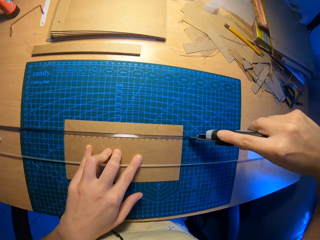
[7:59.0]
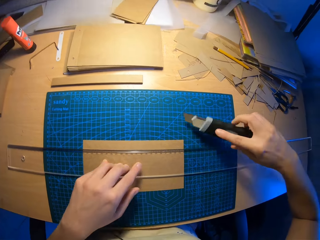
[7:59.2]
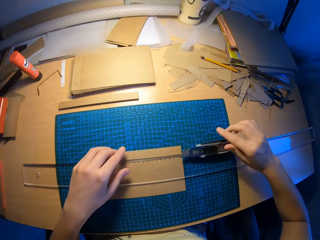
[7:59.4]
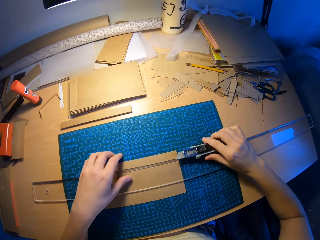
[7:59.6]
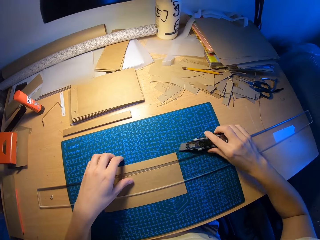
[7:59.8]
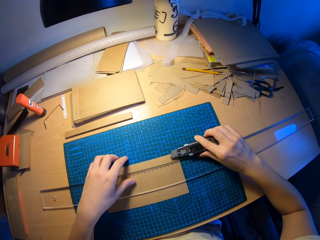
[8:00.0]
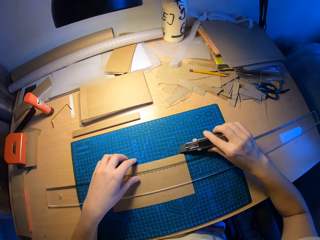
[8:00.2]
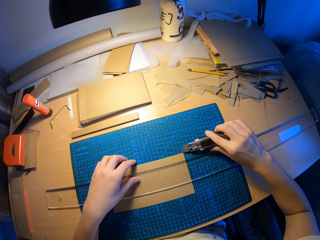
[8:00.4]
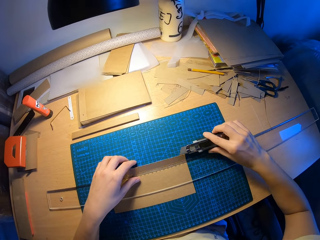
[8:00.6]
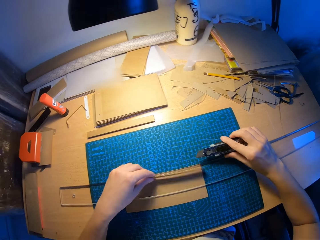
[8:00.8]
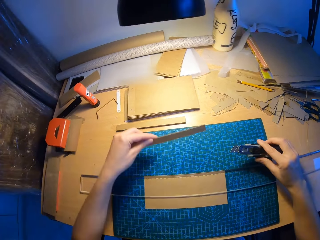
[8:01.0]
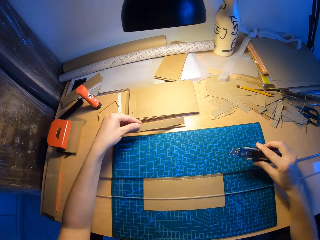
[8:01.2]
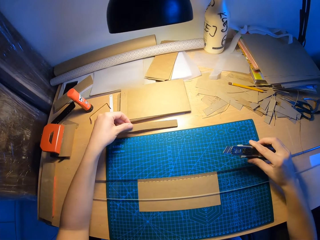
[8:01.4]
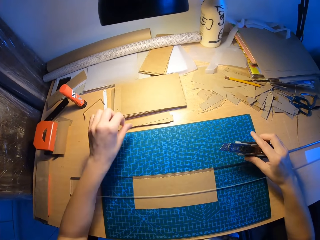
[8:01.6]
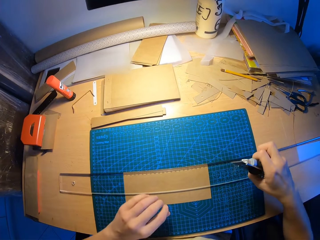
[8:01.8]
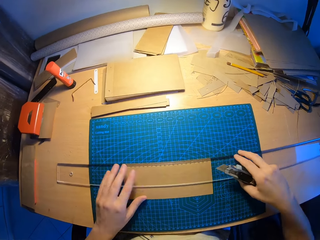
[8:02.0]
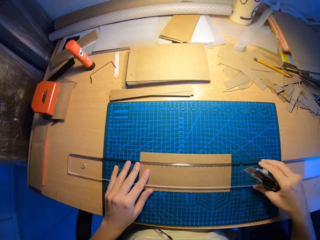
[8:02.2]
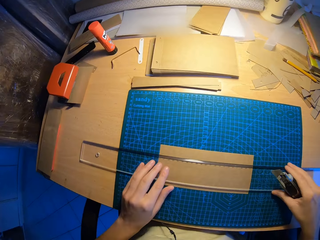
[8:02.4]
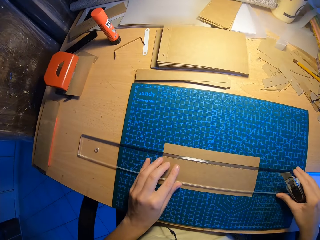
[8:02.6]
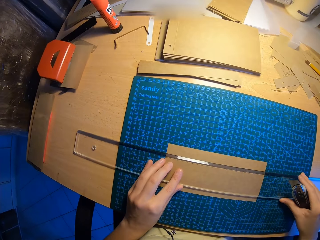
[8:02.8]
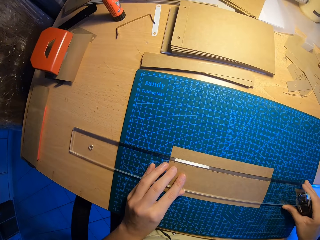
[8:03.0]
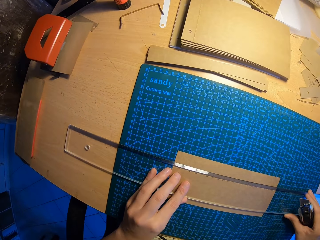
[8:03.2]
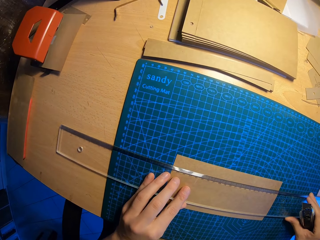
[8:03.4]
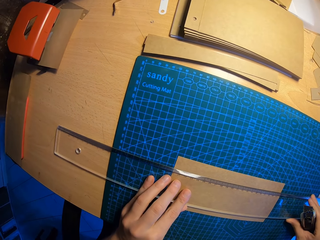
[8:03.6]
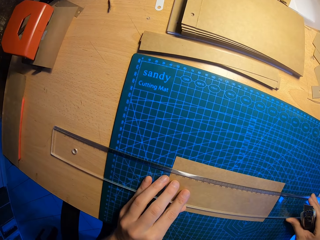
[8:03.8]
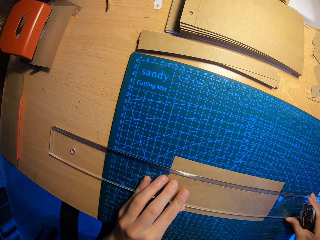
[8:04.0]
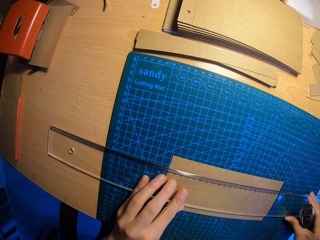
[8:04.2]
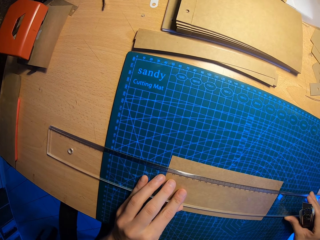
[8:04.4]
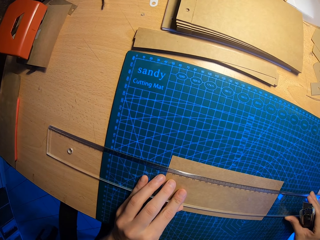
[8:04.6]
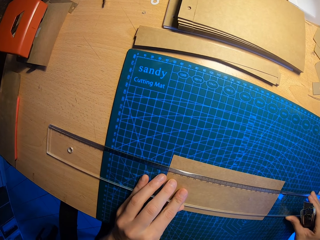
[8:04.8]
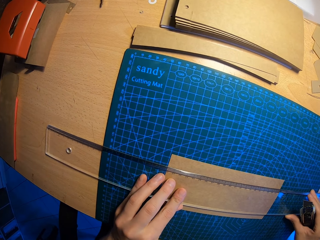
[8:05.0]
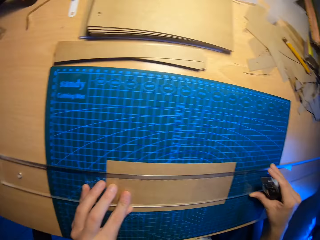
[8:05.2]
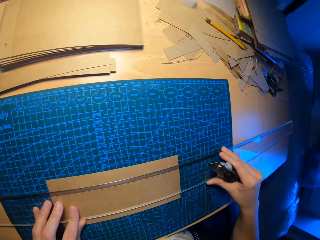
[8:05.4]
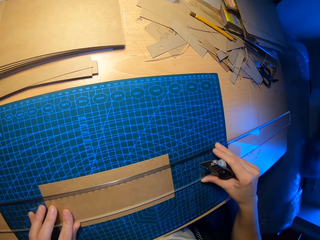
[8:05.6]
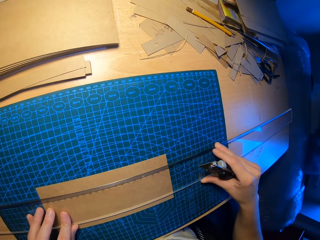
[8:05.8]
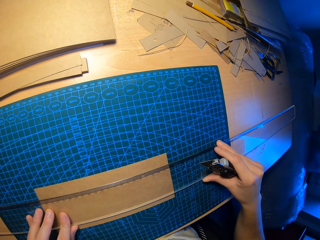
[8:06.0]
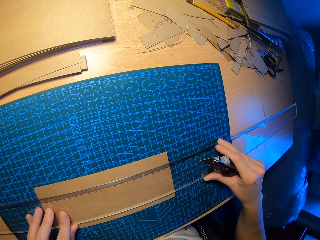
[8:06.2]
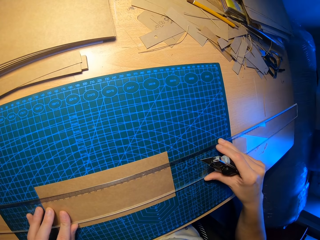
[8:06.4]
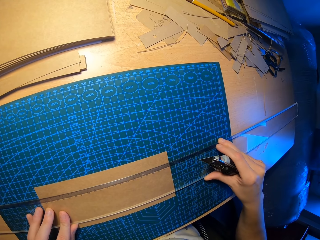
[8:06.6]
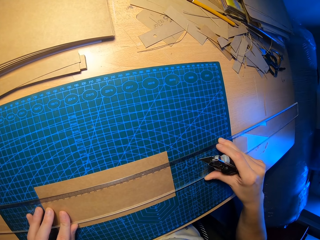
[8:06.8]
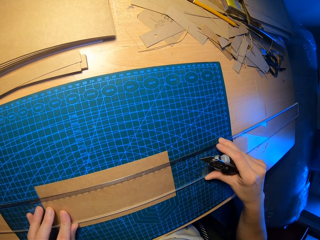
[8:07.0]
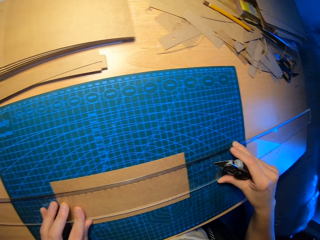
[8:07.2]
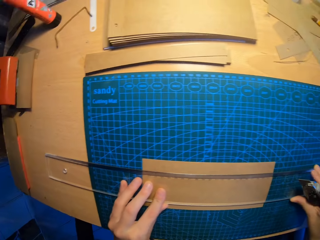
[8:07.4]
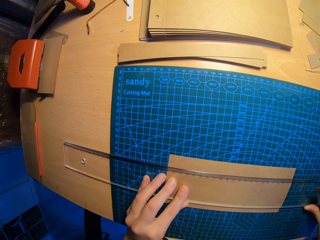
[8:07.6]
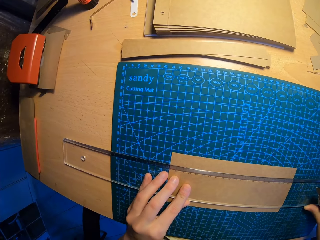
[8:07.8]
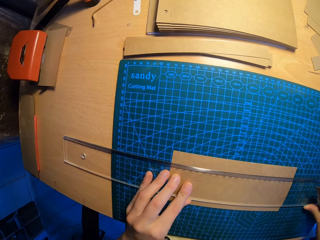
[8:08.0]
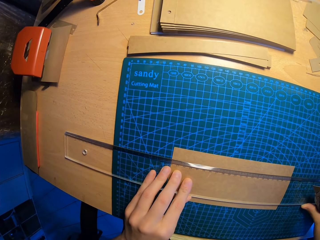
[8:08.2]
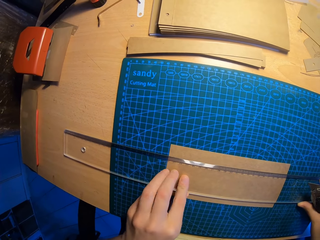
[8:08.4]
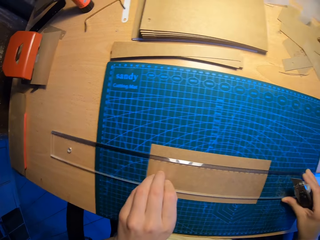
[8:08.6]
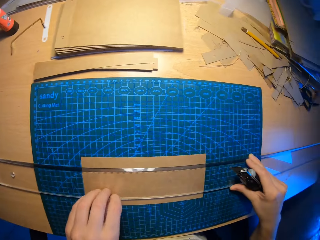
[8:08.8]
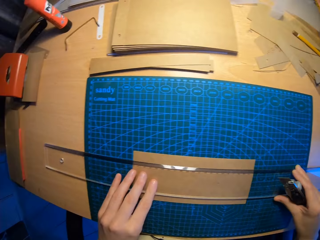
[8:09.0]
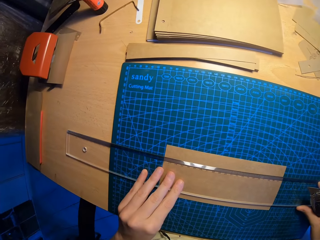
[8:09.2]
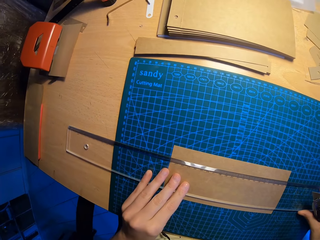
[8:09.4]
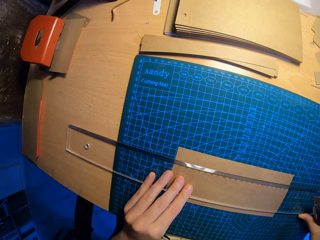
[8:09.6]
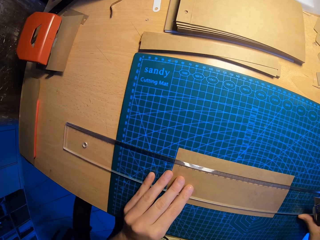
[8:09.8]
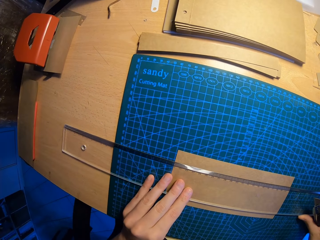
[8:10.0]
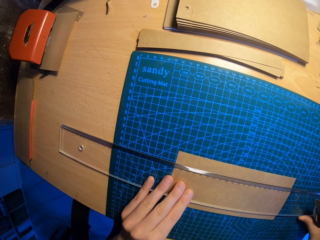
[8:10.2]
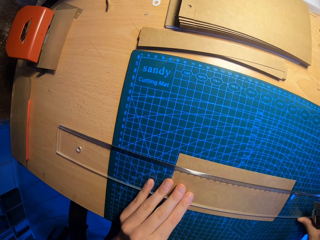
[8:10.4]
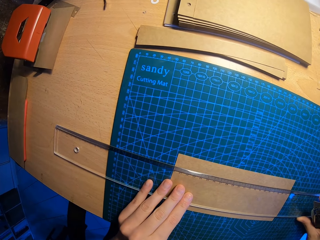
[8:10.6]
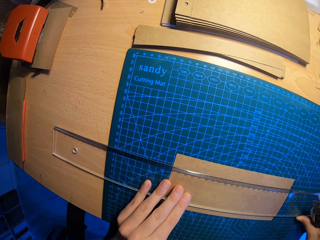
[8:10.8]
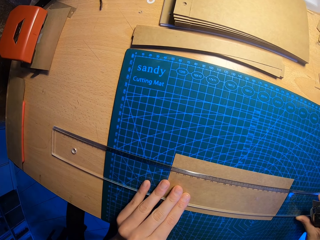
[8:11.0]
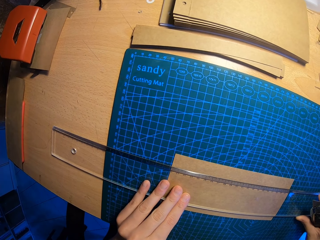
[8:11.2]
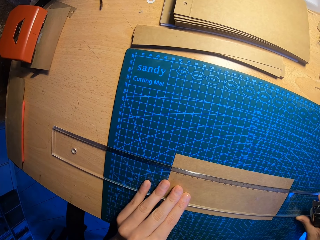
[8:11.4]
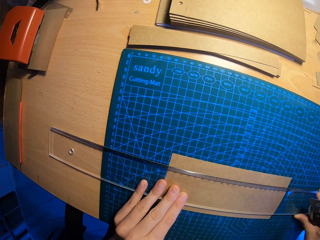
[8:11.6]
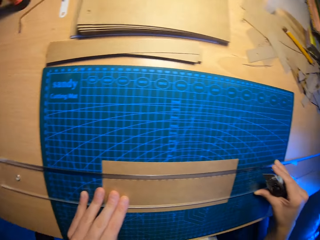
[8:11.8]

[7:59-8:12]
The camera wearer drops the draper on the table with his right hand. He aligns the piece of cardboard with other cardboards on the table with his left hand. He picks up a small paper and drops the paper. He adjusts the setsquare on the table with both hands. He holds a ruler. He measures the paper. He looks around.

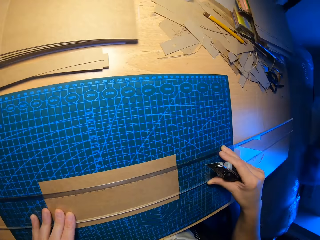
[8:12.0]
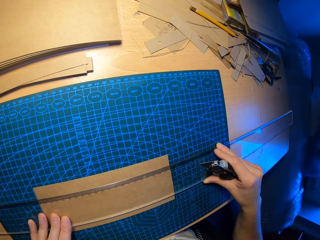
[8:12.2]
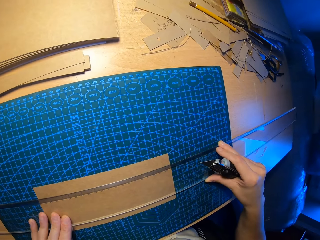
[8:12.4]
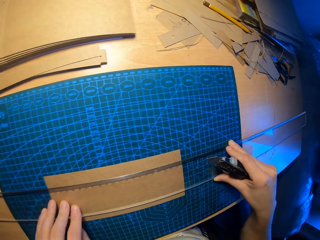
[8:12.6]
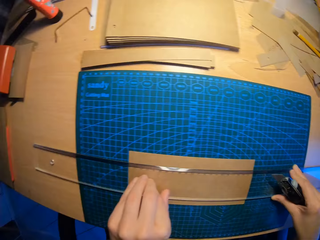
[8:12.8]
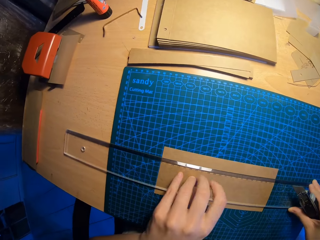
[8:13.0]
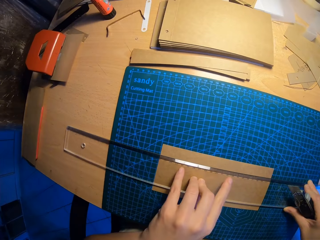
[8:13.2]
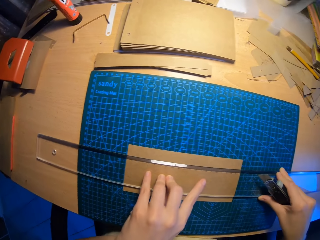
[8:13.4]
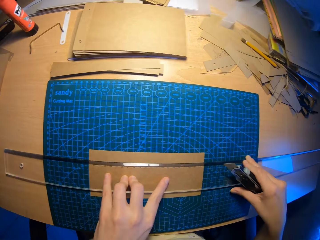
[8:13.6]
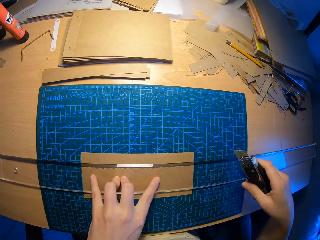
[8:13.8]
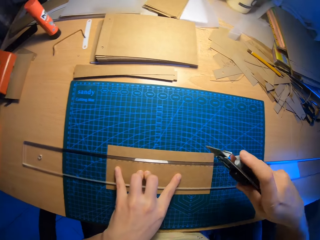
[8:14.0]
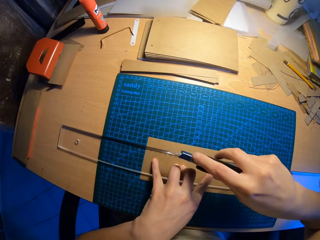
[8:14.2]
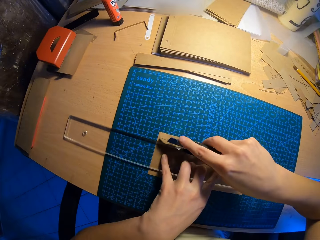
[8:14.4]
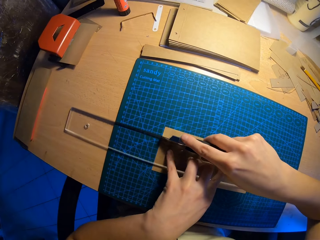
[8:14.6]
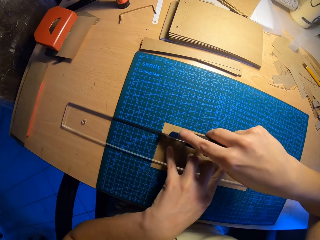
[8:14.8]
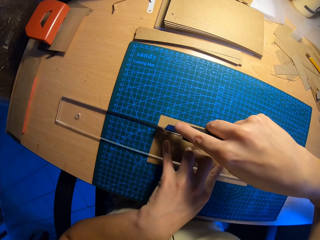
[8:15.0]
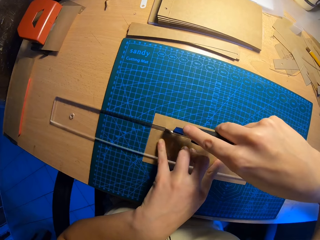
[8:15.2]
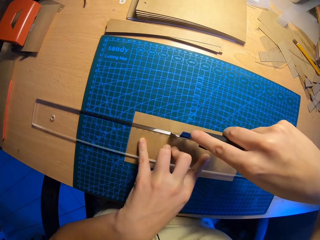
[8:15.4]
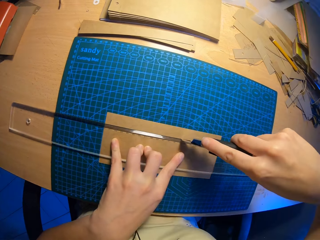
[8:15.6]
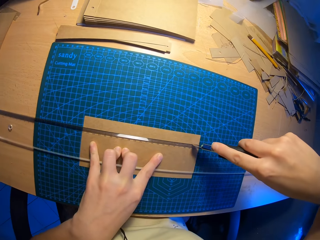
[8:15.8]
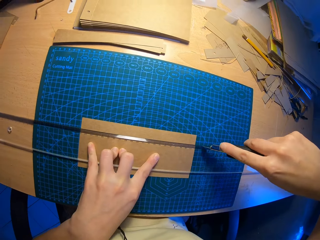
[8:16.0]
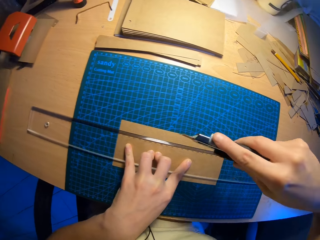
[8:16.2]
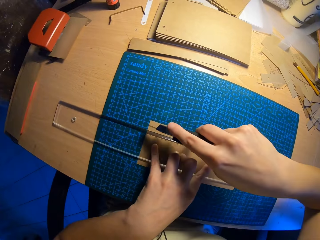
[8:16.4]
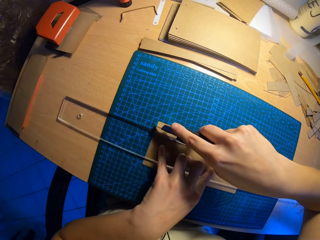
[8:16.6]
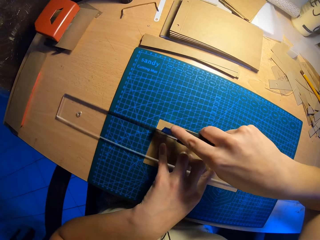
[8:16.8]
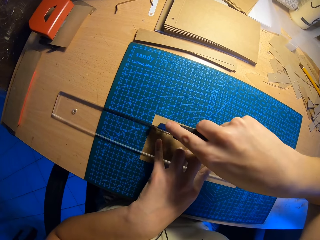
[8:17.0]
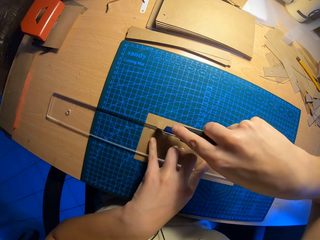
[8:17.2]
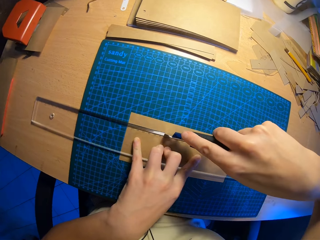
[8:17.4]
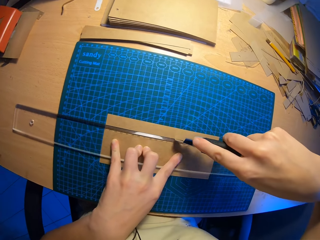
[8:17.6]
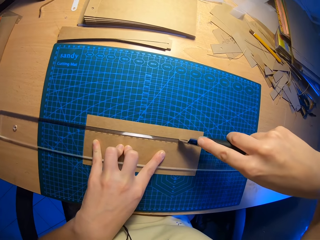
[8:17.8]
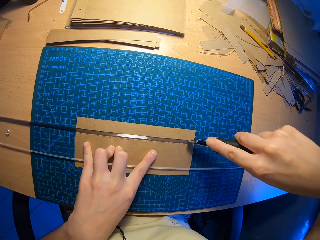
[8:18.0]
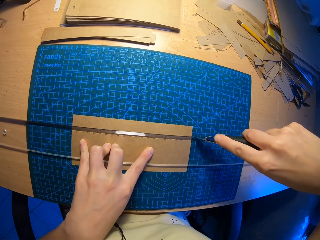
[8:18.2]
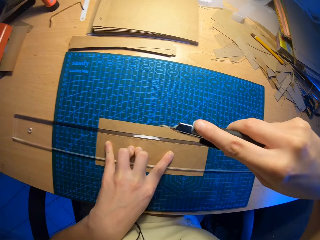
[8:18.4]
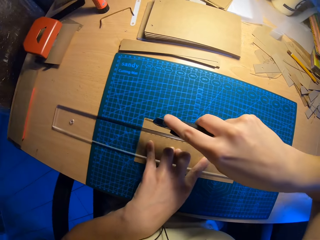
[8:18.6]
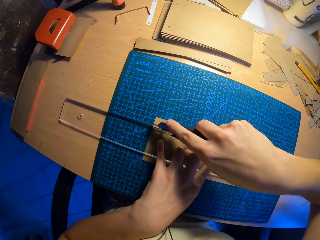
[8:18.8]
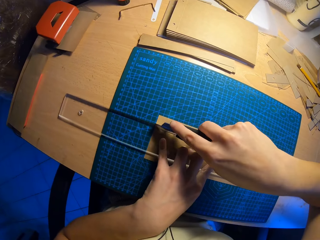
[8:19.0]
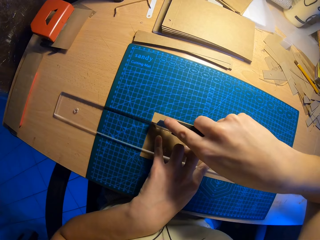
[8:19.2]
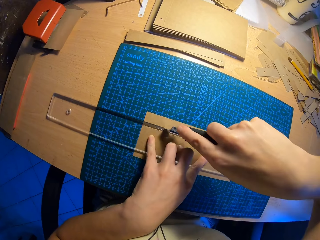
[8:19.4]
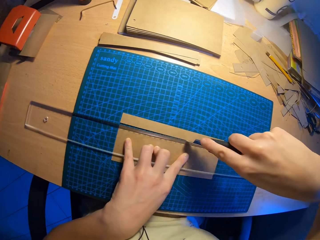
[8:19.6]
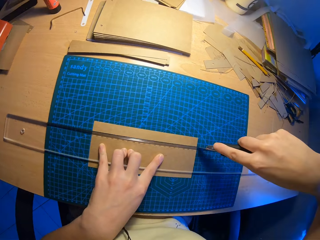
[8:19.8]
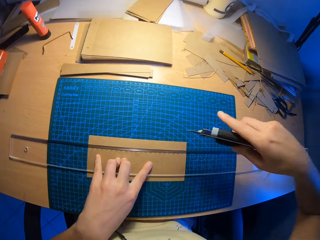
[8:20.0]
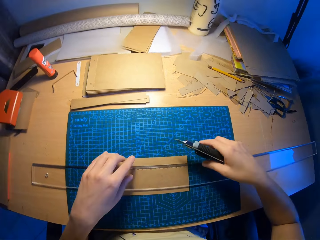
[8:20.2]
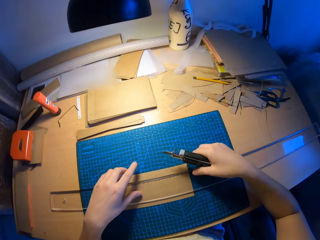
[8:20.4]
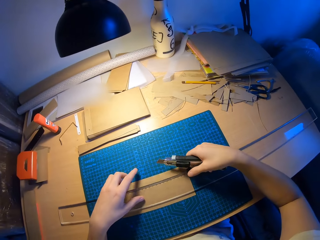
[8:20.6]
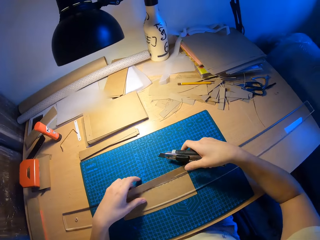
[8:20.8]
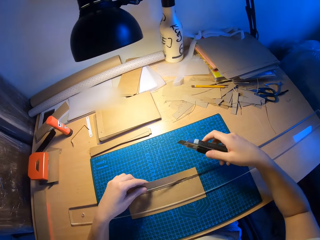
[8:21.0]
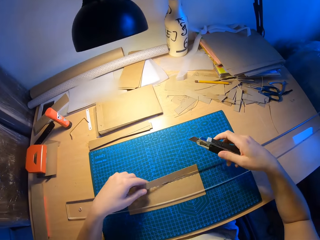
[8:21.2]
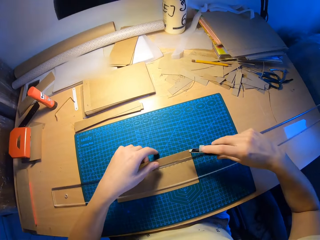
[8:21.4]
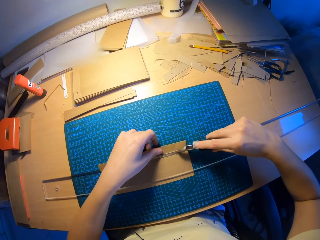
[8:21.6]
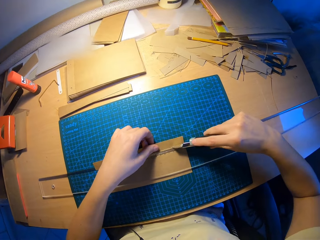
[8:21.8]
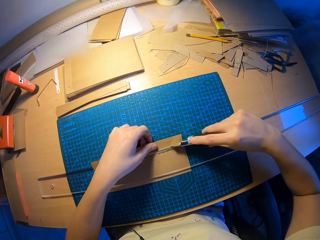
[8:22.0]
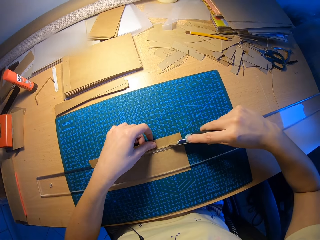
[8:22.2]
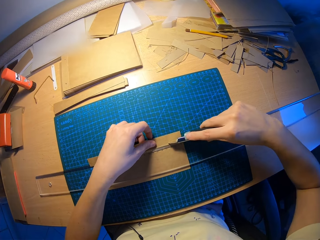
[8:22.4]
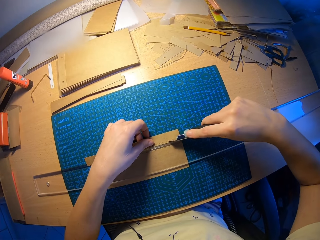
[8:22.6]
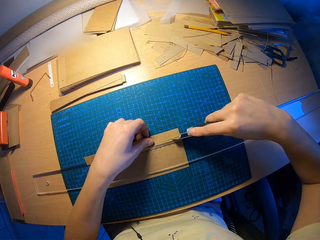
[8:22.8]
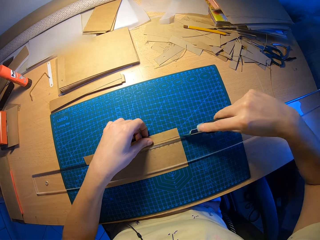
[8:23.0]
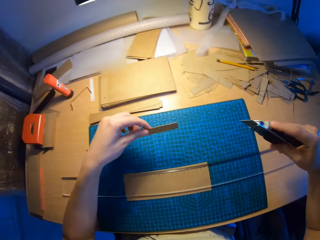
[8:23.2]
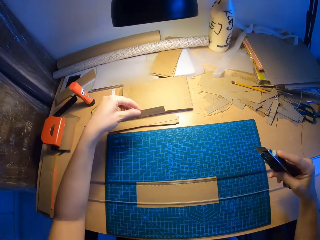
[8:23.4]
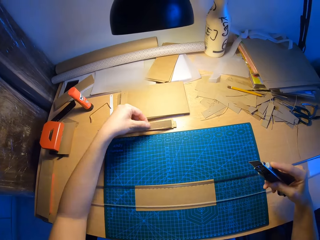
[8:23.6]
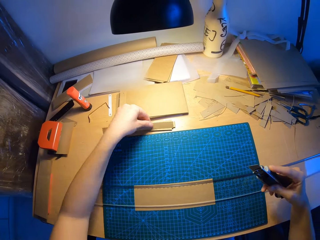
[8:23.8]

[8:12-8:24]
The camera wearer cuts a cardboard with the draper in his right hand. He aligns the piece of cardboard with other cardboards on the table with his left hand.
